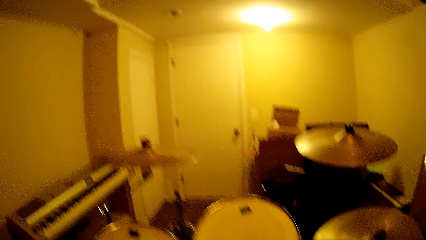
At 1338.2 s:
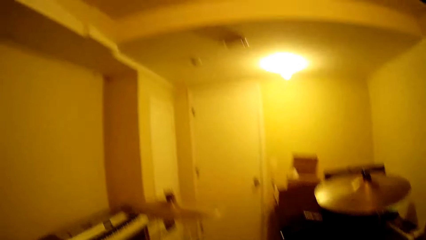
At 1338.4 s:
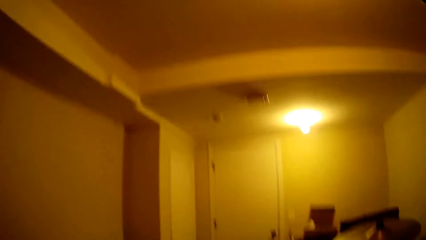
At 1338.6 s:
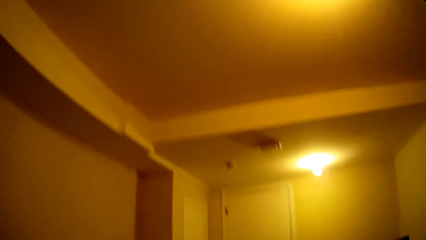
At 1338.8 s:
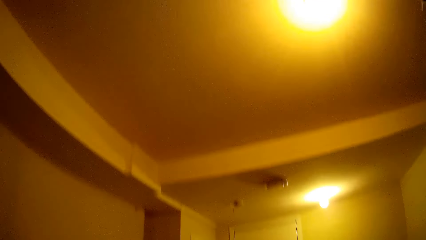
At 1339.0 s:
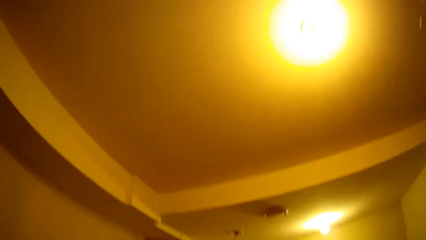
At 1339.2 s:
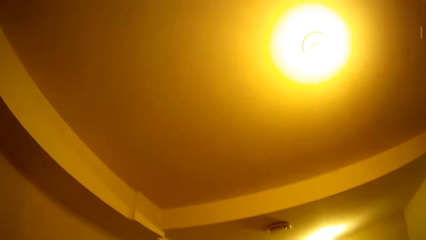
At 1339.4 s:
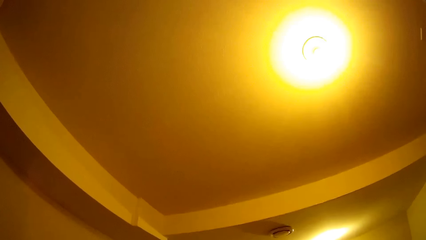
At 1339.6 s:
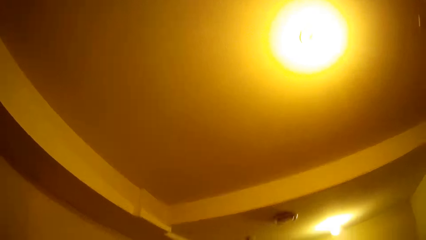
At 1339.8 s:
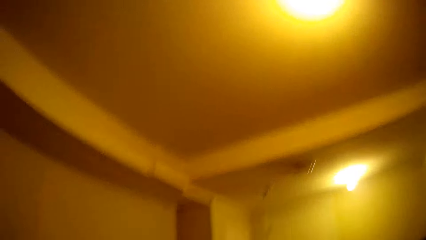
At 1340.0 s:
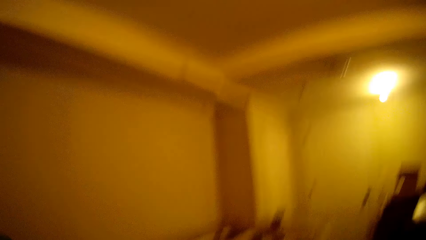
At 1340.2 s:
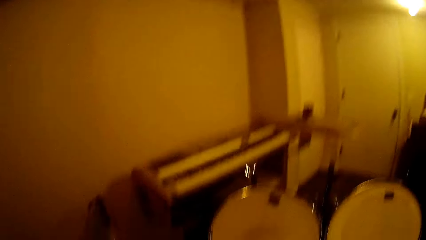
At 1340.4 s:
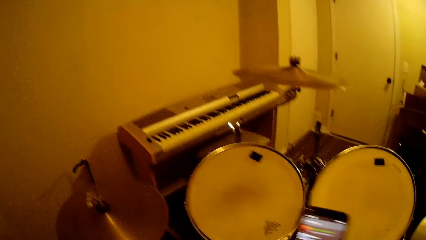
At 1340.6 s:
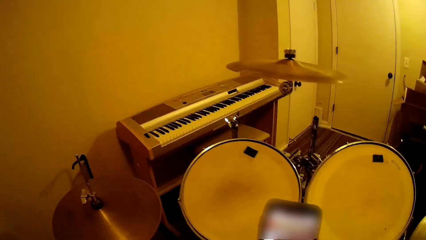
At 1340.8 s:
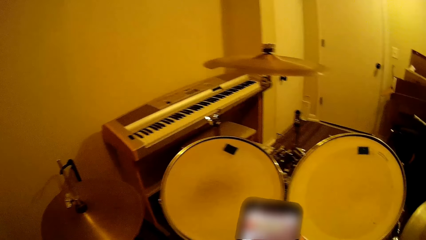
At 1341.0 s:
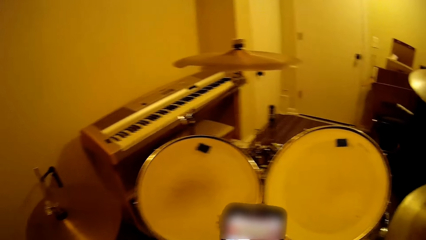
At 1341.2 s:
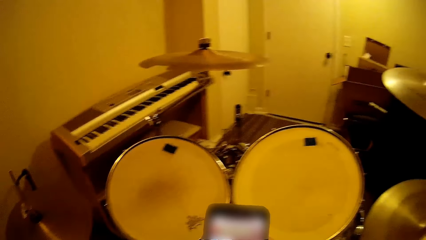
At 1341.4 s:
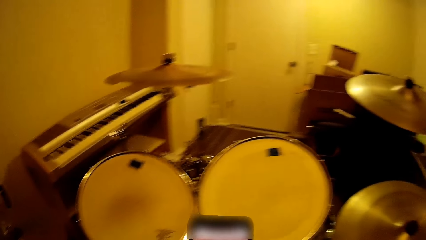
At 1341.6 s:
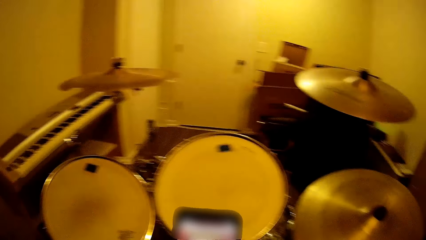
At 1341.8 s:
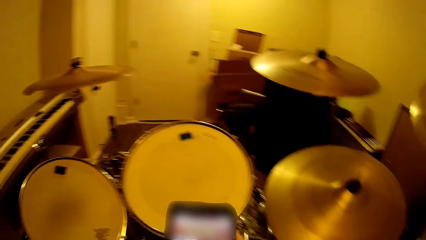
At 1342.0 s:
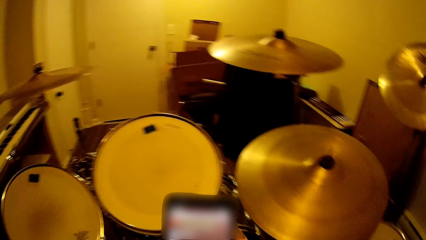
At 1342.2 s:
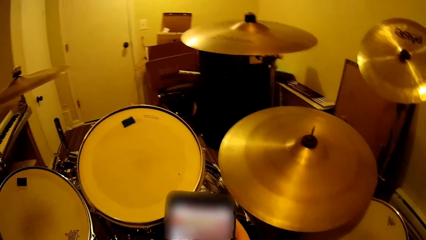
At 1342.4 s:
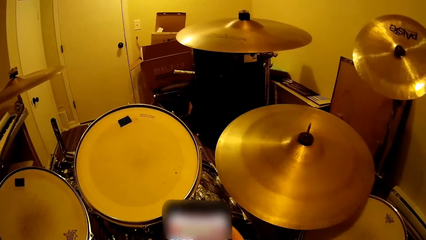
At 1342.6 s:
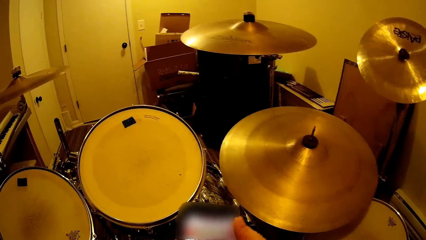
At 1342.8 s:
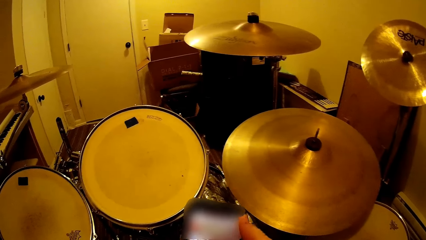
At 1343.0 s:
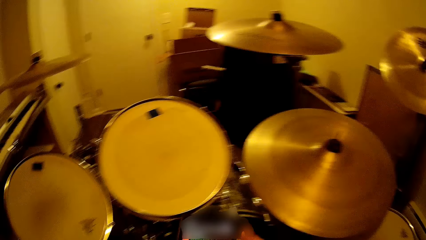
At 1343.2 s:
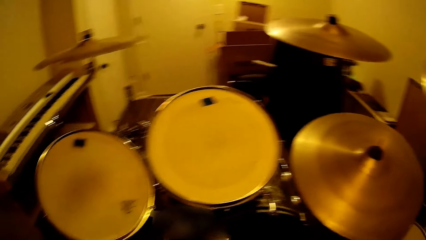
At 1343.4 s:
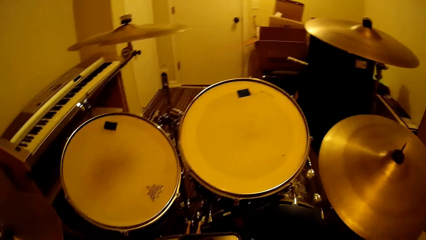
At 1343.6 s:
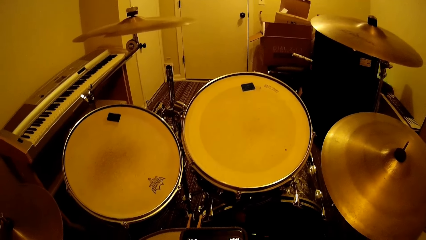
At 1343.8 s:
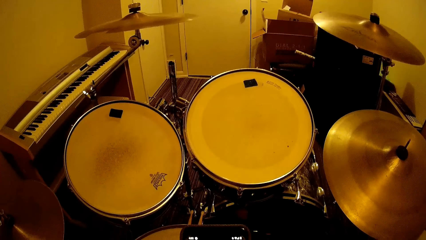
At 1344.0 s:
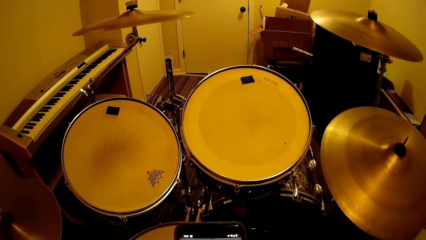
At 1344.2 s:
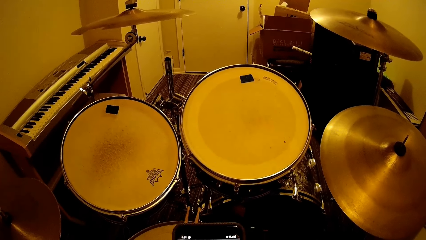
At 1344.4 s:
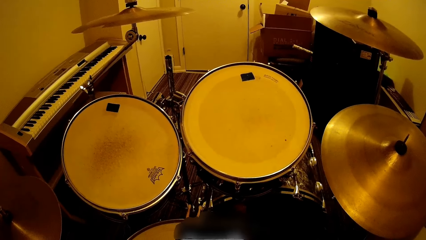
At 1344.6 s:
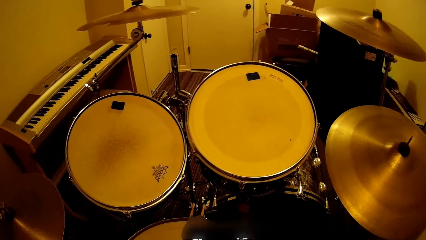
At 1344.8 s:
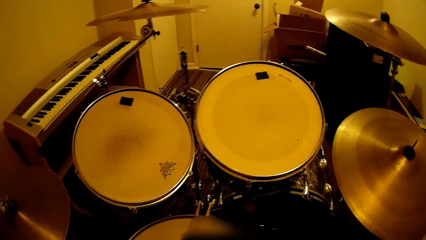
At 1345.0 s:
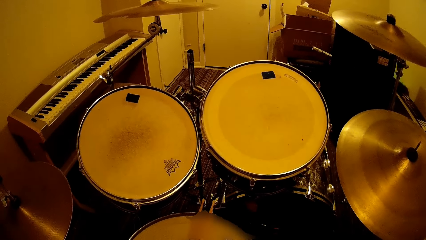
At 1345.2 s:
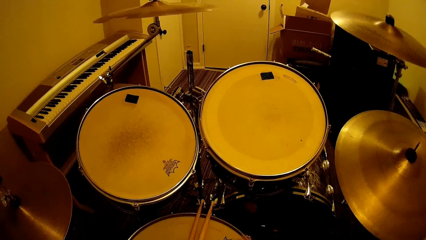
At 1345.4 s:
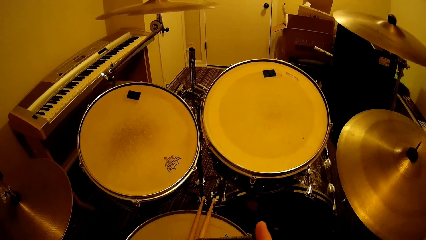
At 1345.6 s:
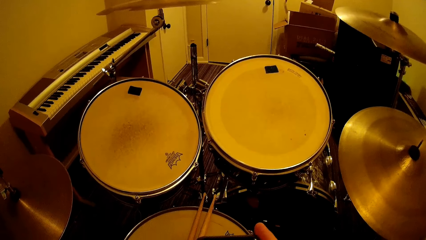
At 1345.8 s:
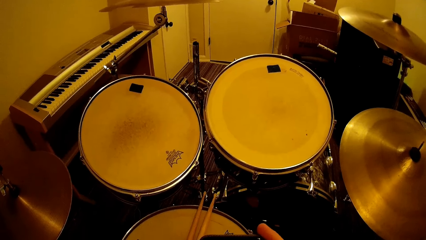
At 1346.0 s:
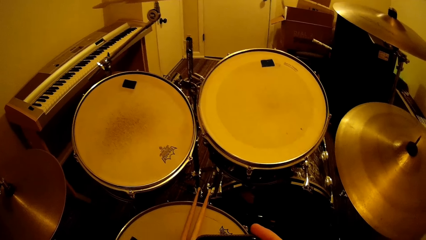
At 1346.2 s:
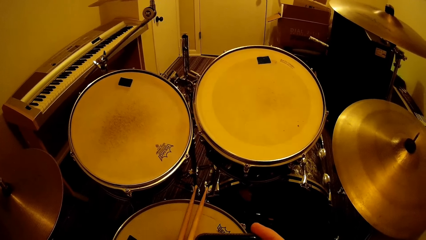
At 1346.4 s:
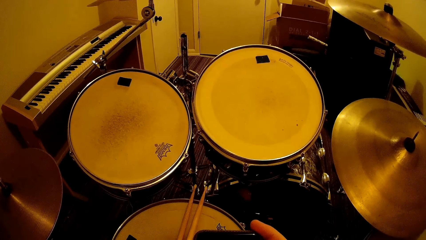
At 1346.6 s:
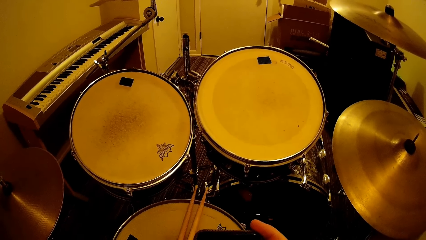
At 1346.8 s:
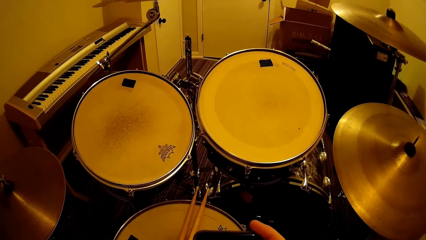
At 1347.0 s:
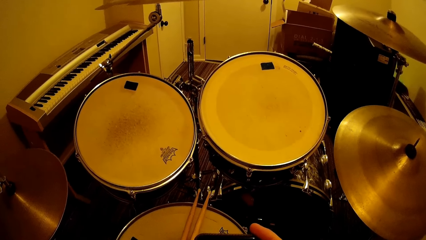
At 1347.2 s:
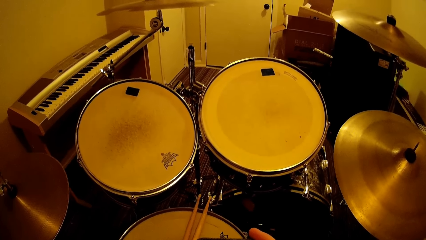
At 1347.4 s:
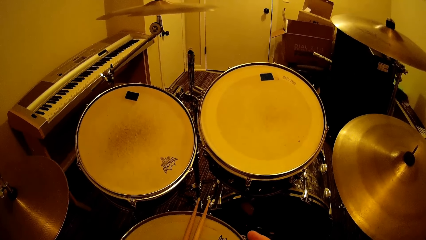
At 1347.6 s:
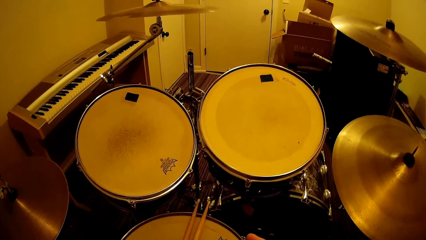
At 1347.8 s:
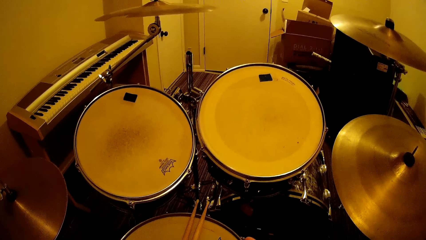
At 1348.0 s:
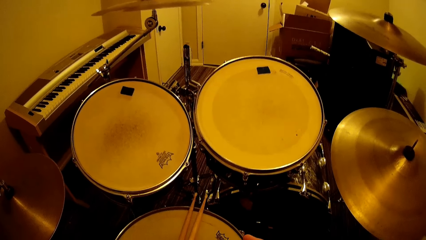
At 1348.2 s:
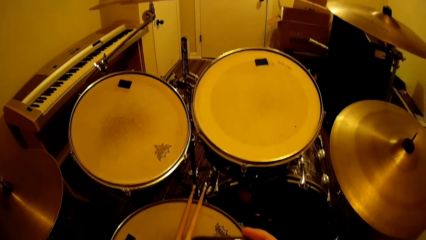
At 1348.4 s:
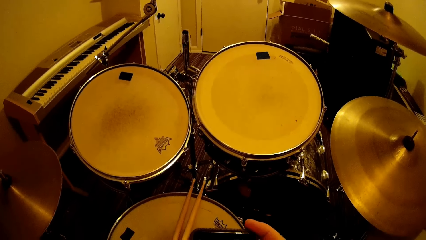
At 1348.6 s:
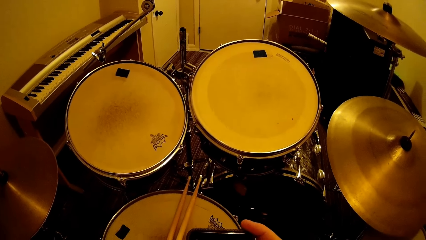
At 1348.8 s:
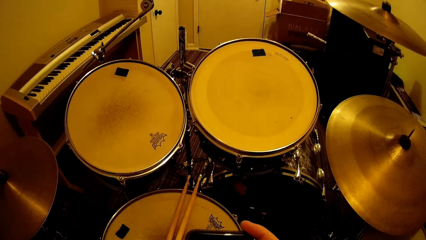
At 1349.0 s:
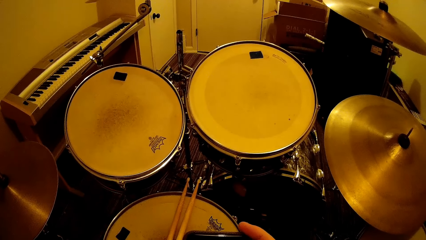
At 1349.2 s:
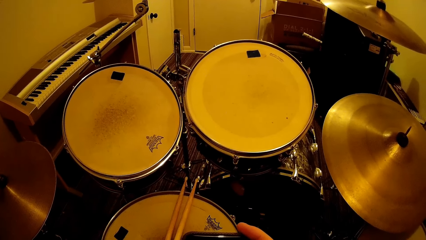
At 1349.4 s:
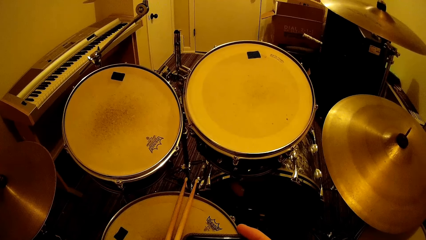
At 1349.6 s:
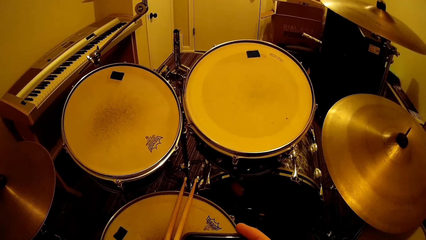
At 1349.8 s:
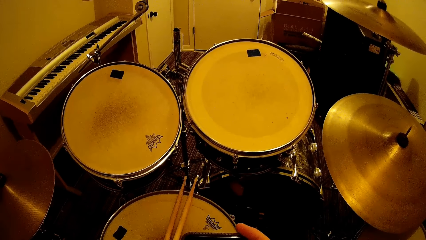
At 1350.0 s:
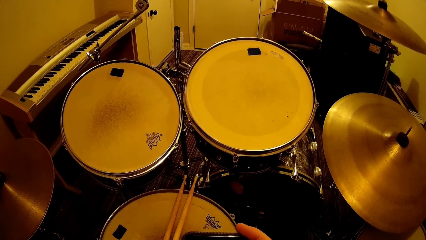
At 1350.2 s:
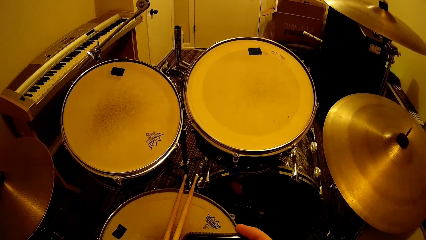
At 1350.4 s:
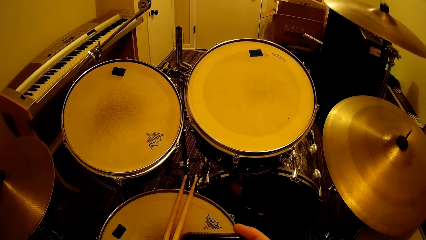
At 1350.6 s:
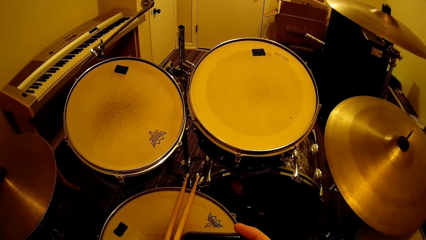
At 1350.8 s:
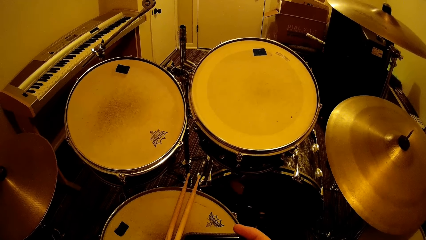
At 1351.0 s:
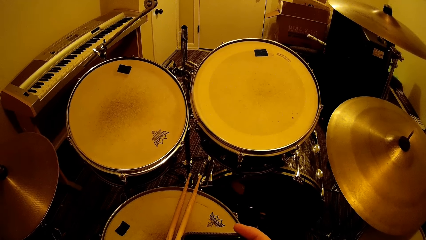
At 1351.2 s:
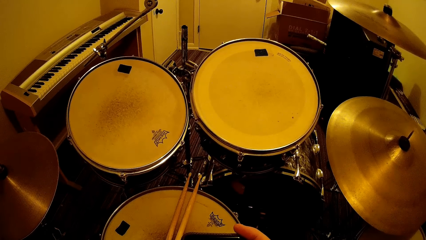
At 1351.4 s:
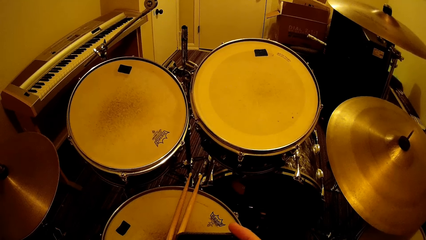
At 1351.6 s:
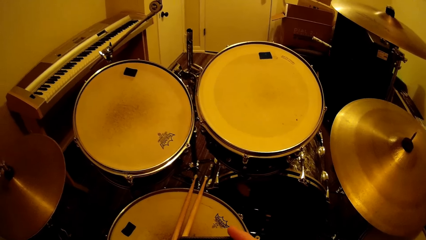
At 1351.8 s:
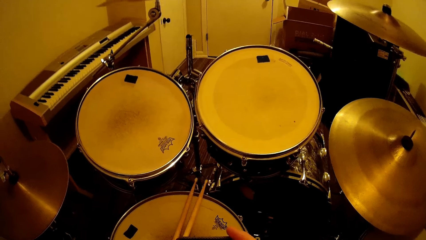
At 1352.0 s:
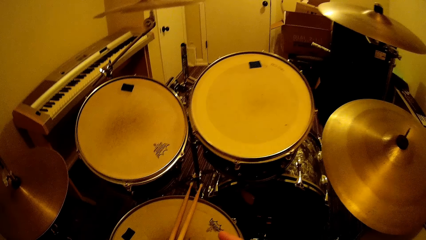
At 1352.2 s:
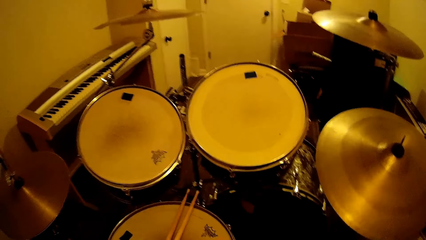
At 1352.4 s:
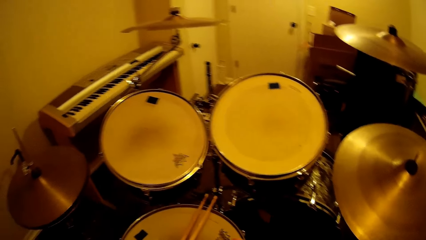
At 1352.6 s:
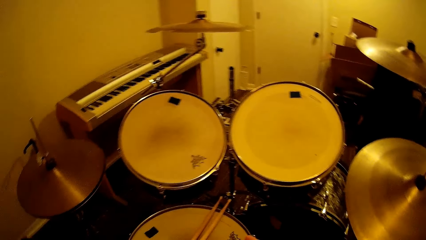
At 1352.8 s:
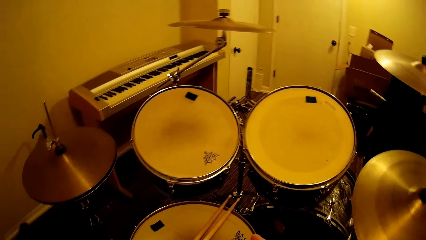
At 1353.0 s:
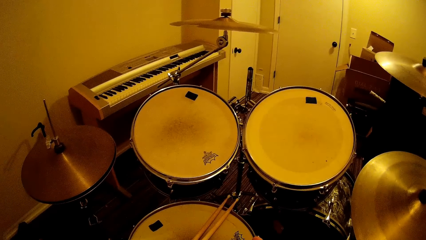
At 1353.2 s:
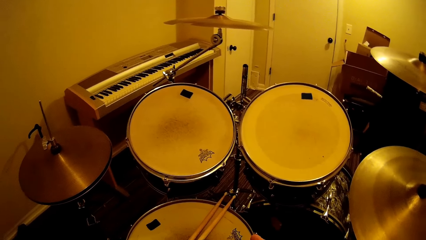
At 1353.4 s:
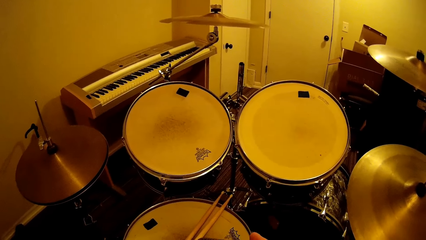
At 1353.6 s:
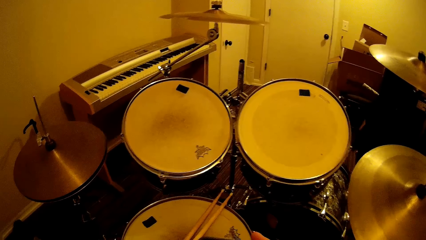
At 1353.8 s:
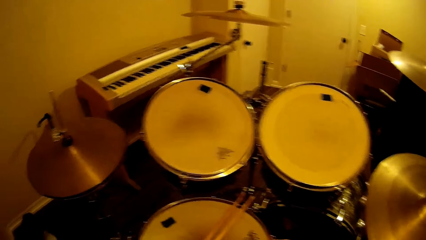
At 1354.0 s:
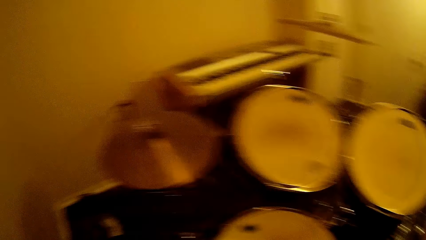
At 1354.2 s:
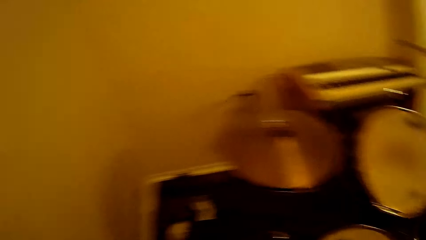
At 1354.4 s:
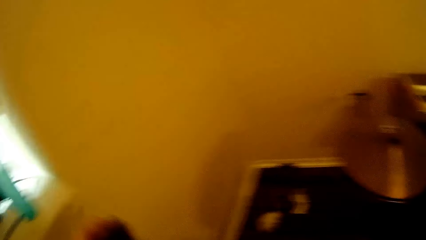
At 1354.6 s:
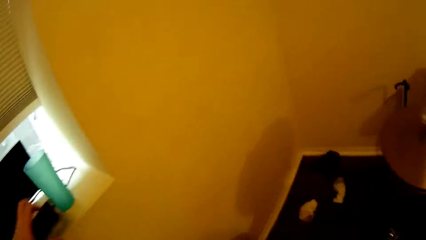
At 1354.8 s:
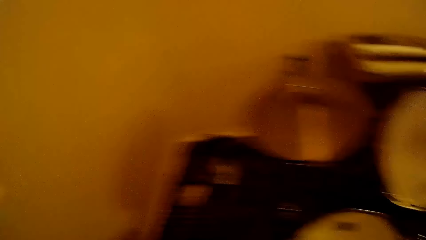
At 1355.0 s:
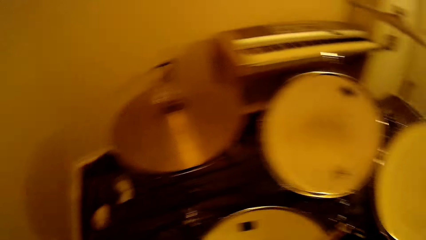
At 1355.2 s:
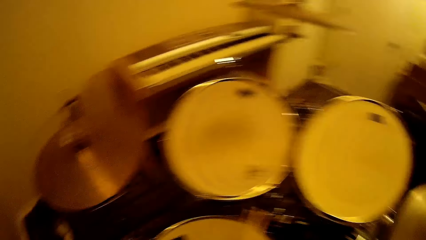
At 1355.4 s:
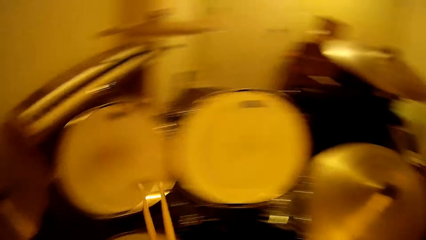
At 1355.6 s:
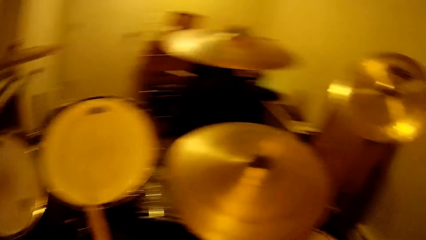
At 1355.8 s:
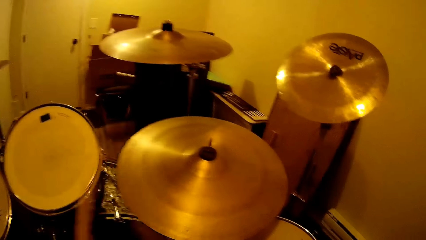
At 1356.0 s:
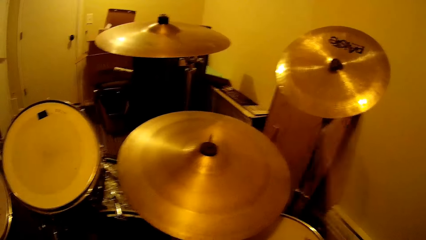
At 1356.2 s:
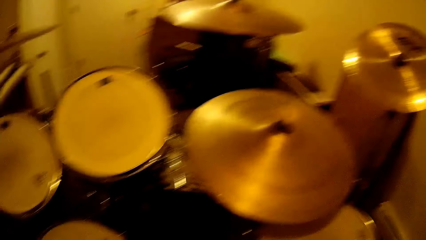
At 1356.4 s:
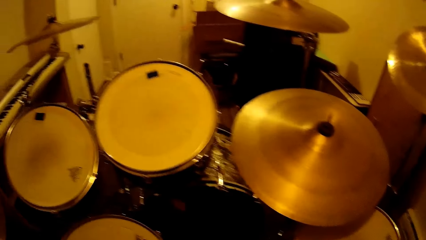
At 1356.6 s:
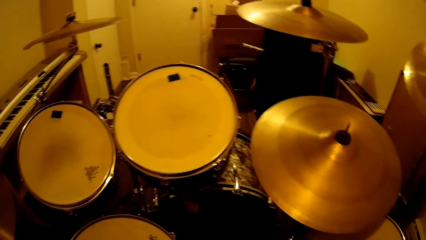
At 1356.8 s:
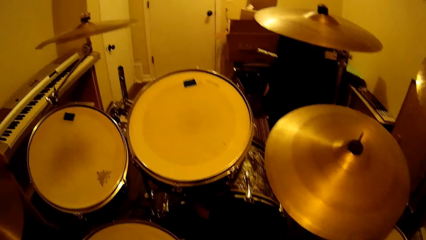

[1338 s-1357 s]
The camera wearer puts the phone on the shelf. They pick up the drum sticks and move the drum sticks together.
